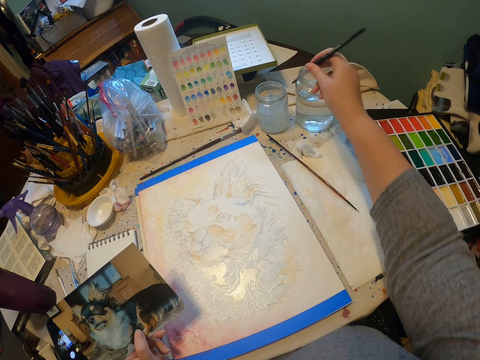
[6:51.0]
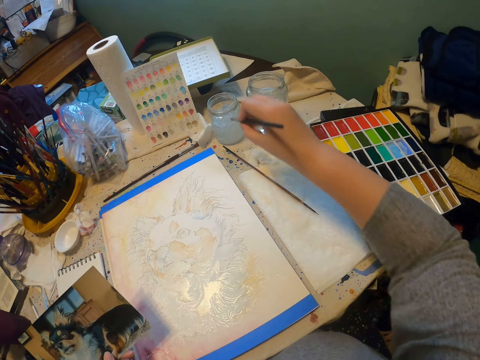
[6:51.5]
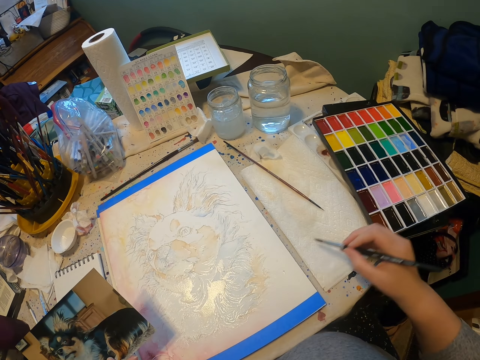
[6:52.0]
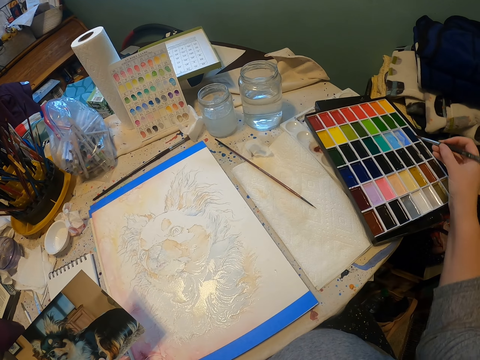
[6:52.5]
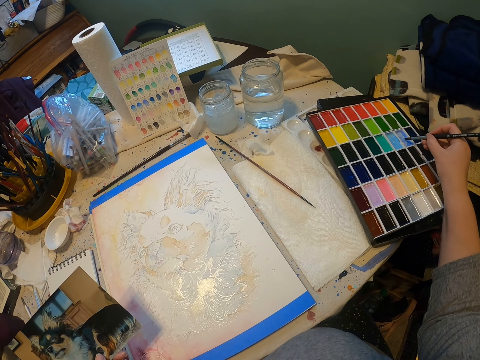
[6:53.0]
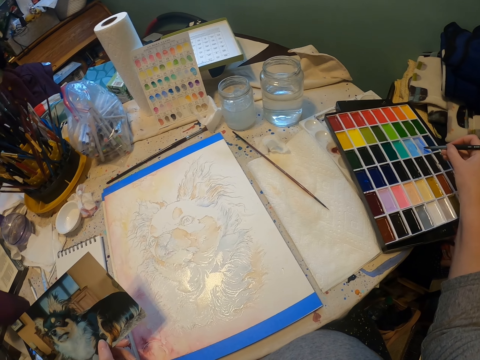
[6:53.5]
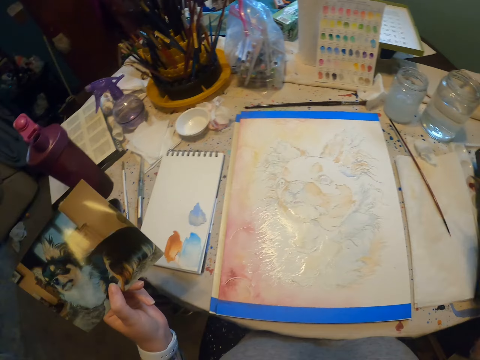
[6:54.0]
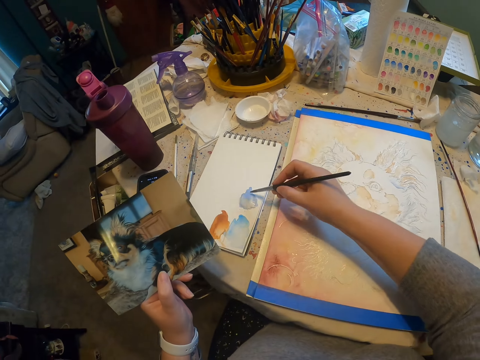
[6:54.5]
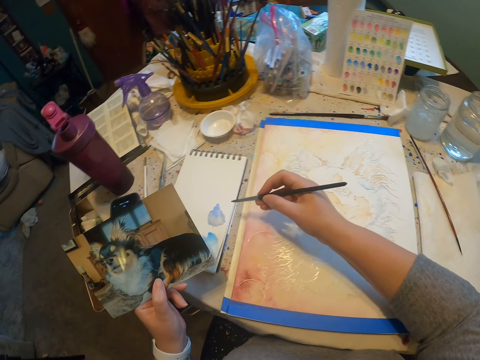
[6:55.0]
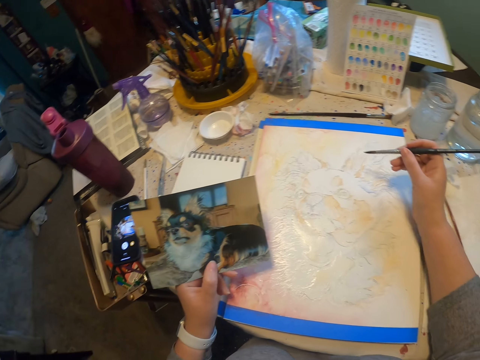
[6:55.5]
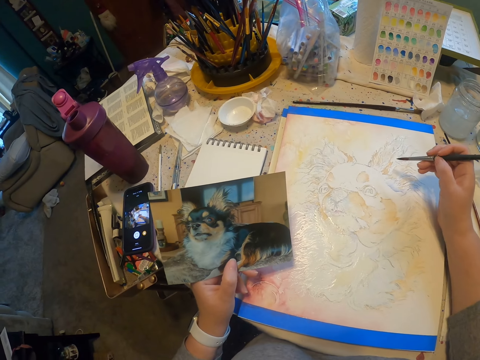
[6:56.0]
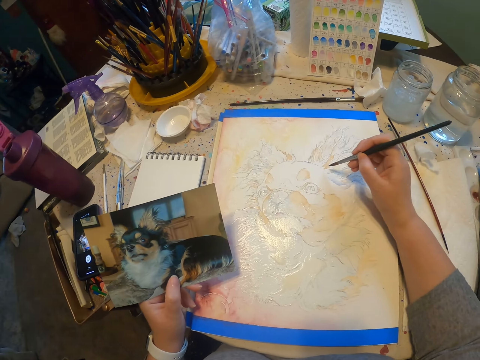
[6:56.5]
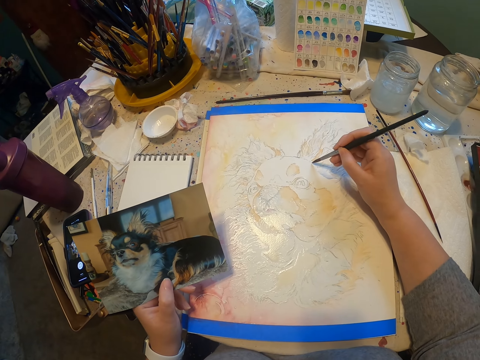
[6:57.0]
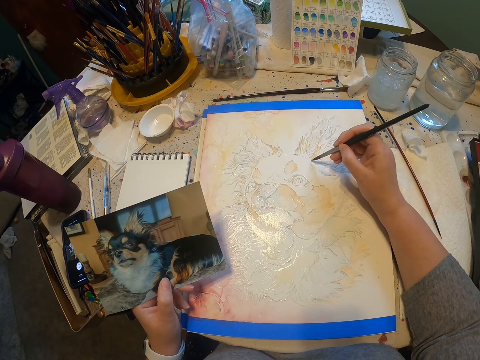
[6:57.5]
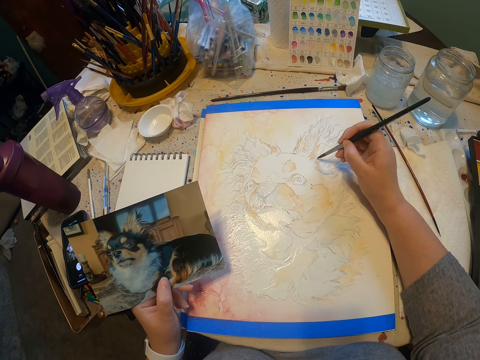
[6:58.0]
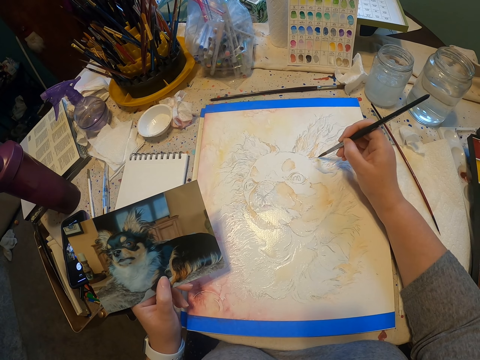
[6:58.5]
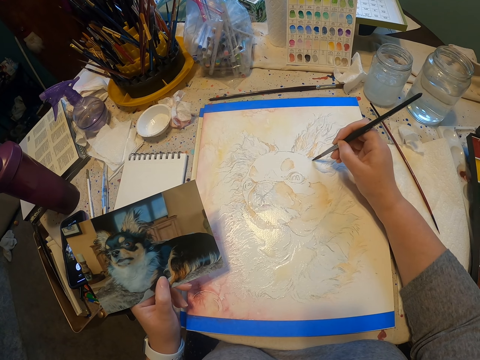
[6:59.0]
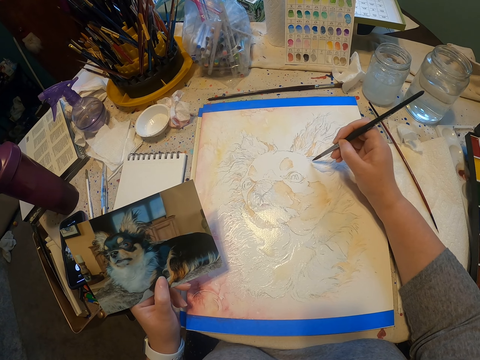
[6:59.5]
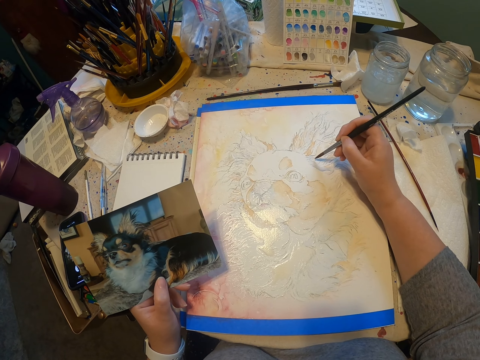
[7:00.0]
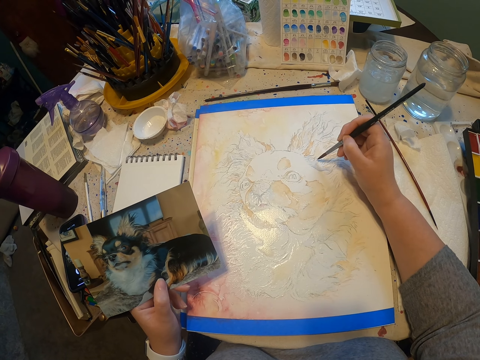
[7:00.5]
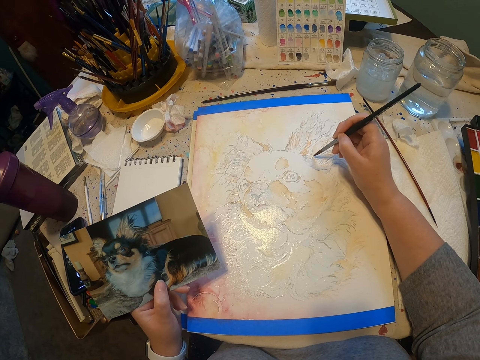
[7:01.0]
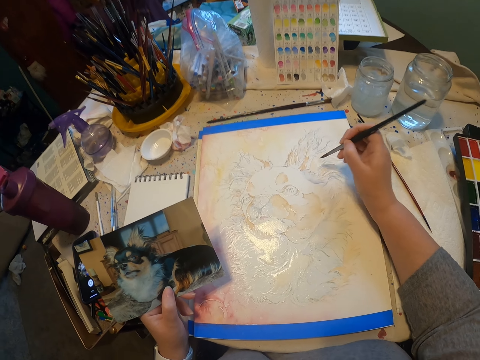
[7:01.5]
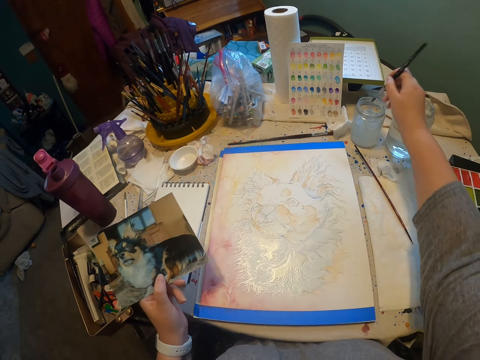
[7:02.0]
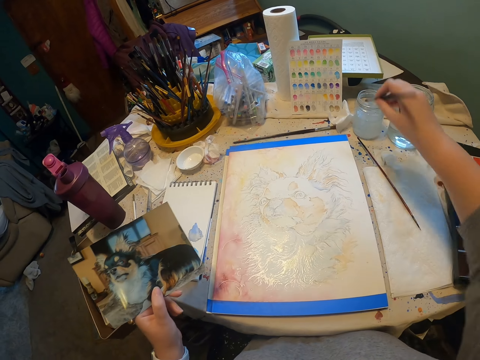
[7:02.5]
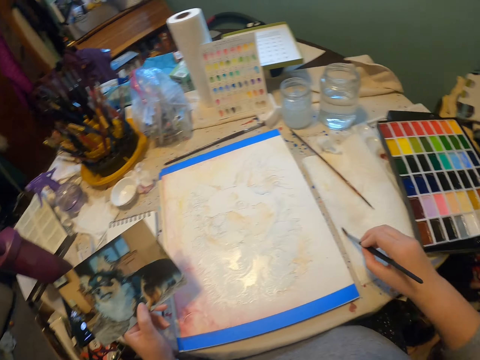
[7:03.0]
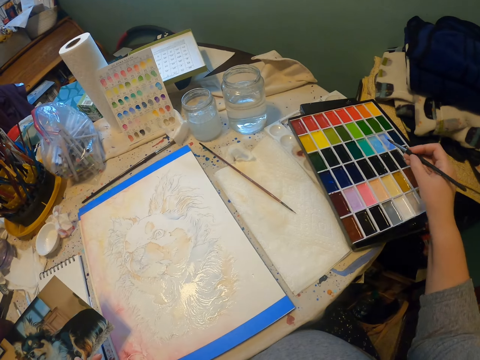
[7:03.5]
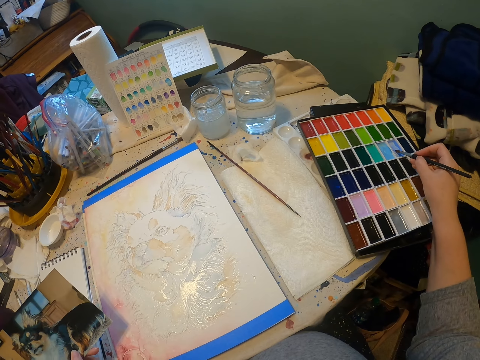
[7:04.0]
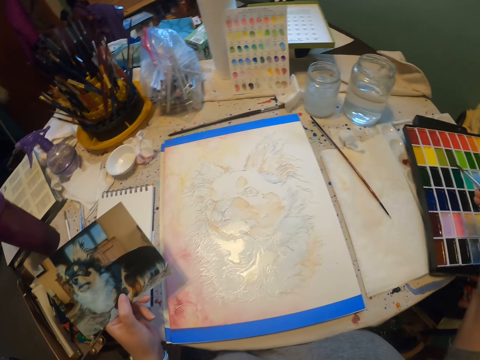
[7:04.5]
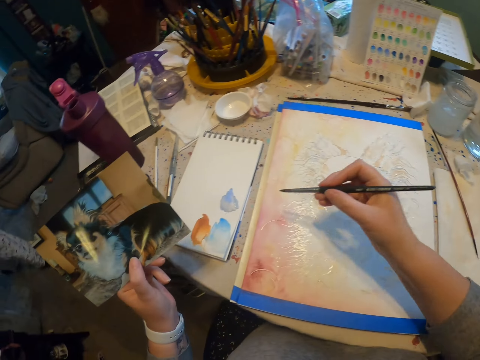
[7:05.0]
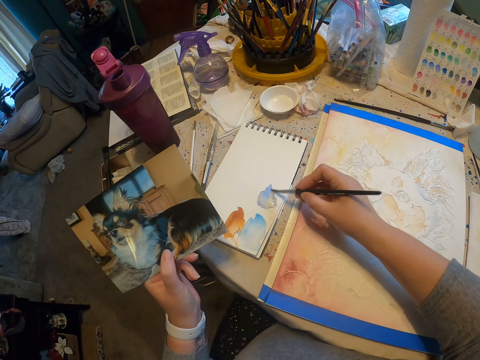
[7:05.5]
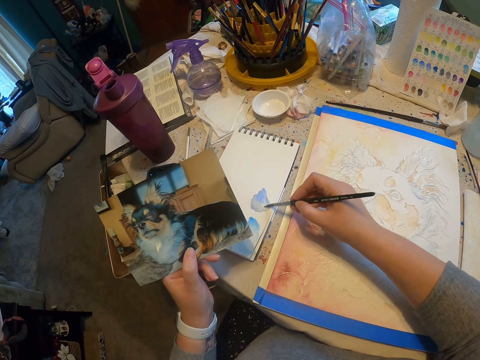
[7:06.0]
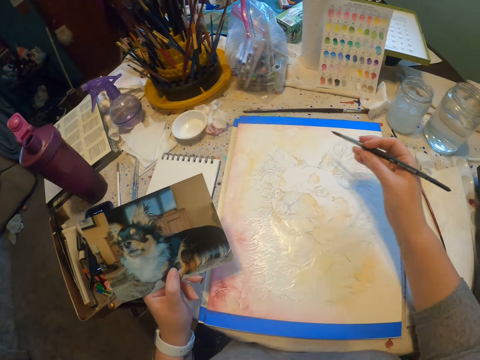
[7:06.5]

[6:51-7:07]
The camera wearer dips the paint brush in a glass. They paint the picture using the painting brush. They rub the brush on the paint. They dip the paint brush in the paint box. They hold a photo. They paint the picture using the painting brush. They paint the picture using the painting brush again. They rub the brush on the paint.

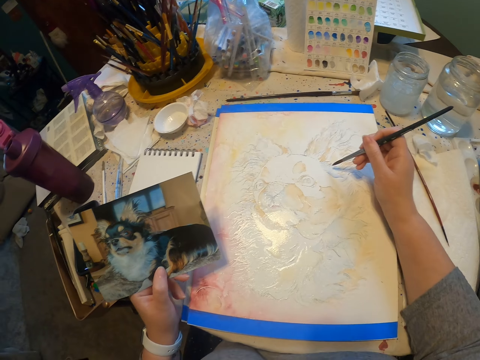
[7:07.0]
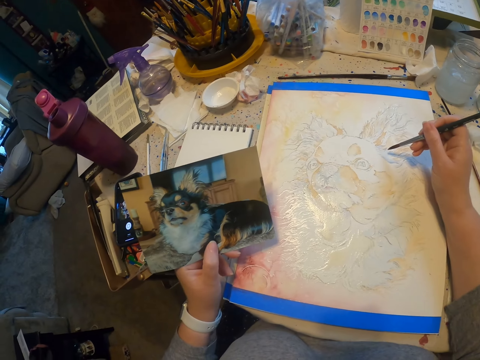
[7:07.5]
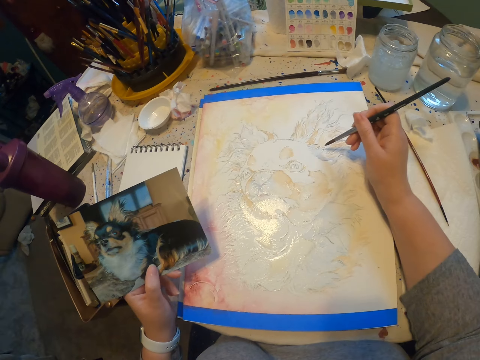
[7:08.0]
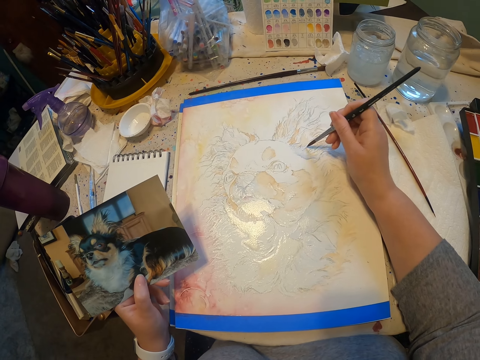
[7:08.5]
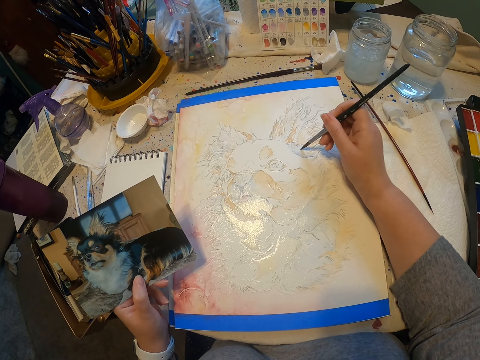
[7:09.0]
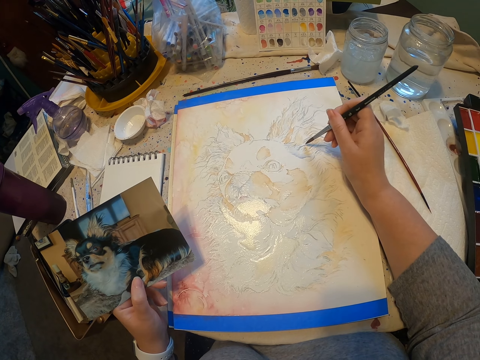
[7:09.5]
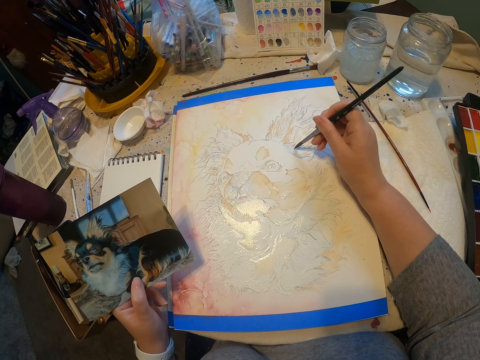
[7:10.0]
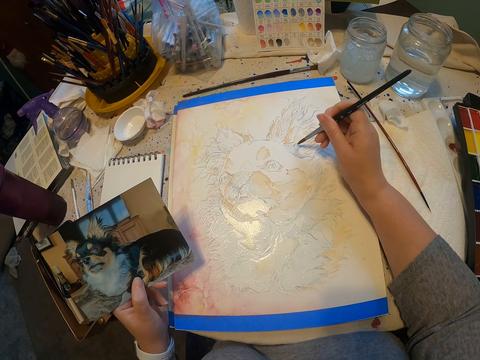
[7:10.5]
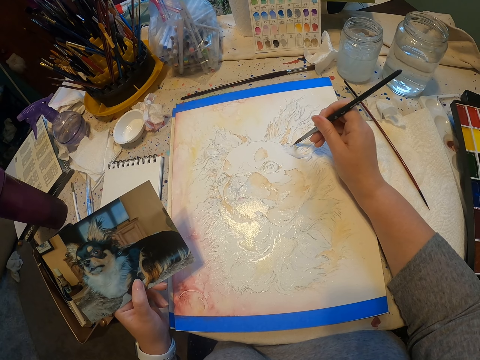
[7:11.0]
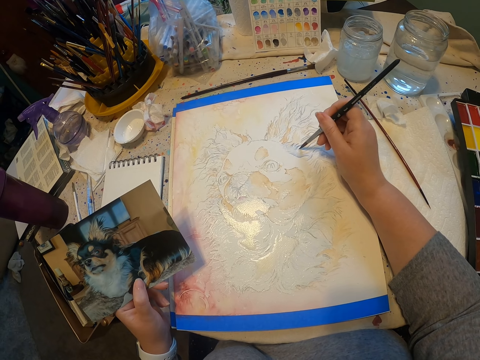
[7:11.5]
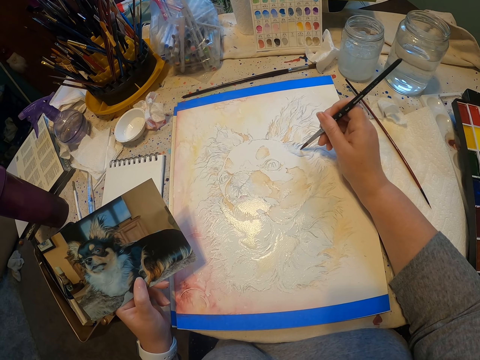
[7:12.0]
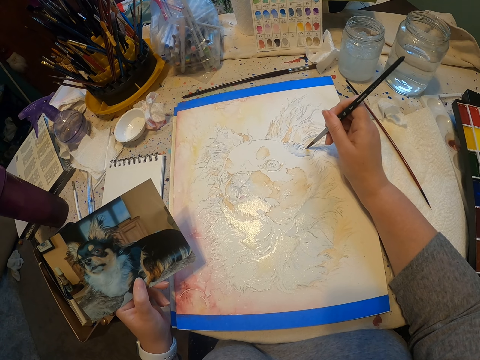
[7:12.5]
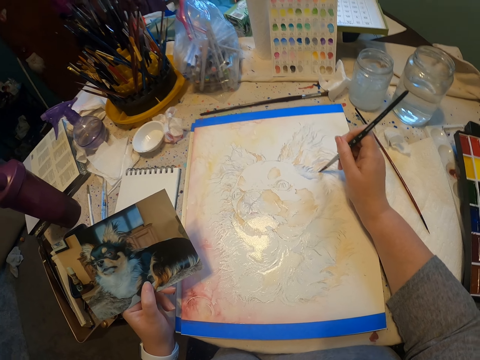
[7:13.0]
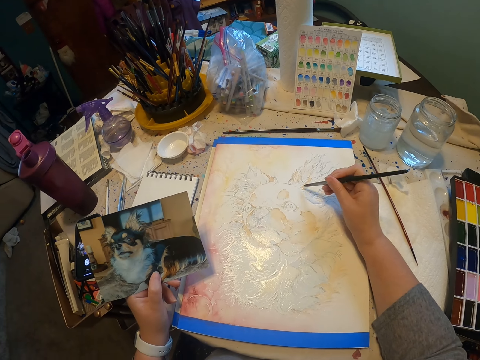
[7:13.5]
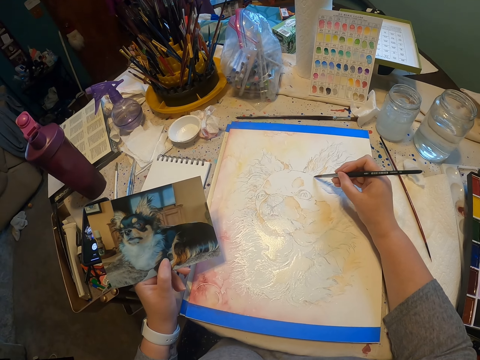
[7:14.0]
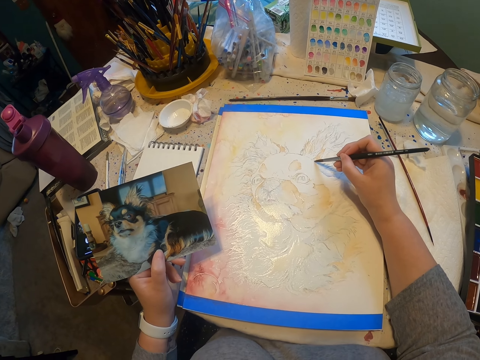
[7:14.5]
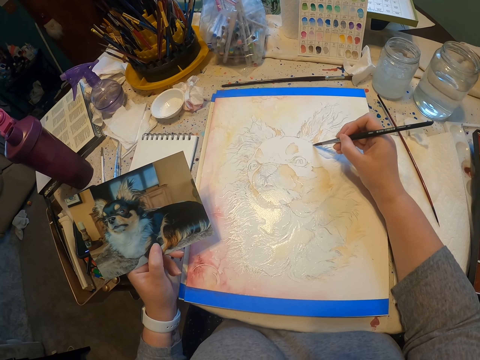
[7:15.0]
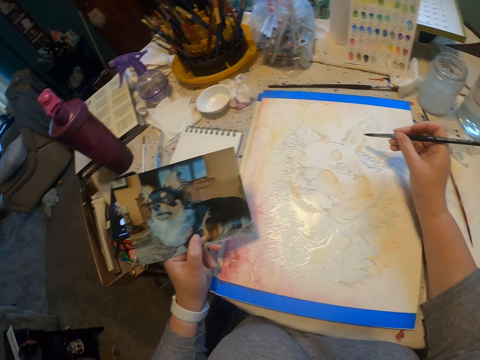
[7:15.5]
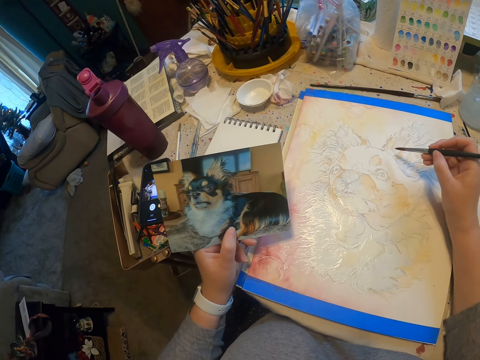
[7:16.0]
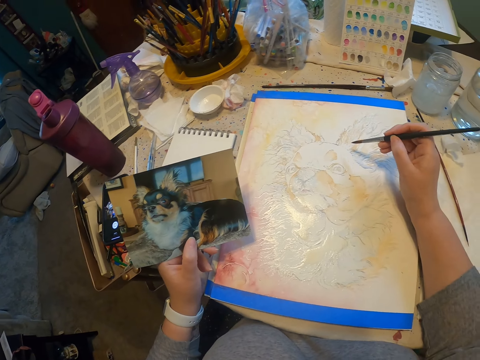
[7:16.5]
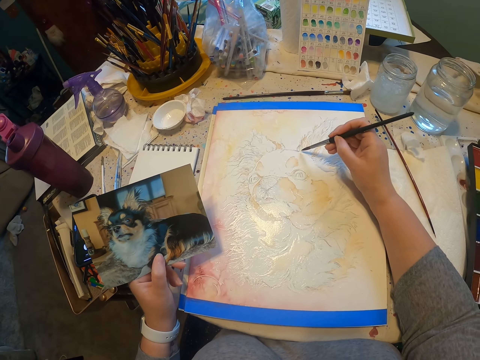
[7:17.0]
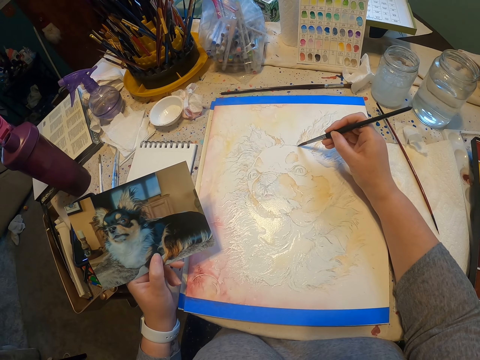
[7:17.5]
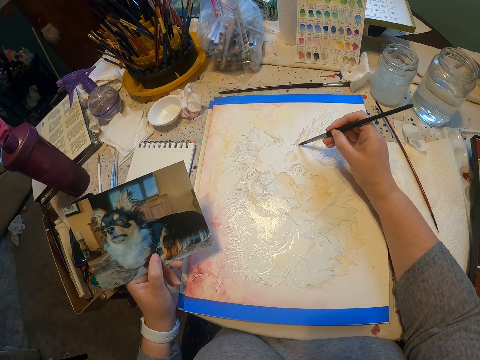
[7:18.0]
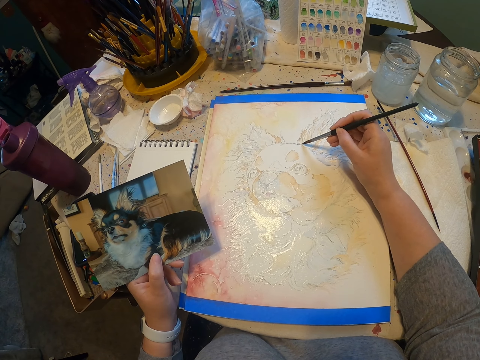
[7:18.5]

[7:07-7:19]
The camera wearer paints the picture using the painting brush. They paint the drawing with the paint brush.
